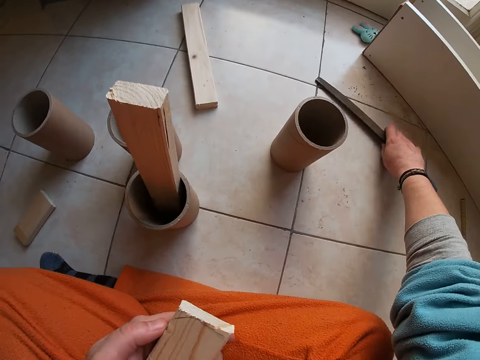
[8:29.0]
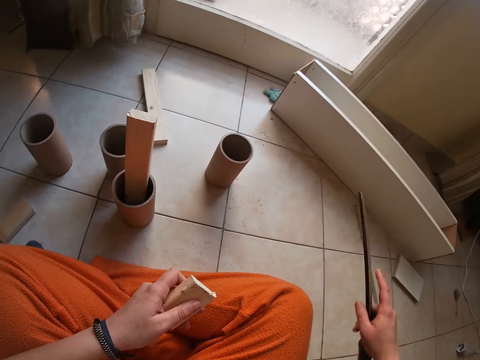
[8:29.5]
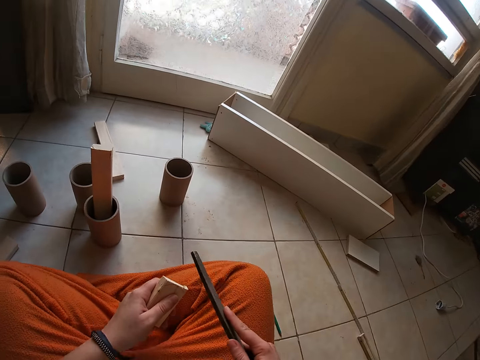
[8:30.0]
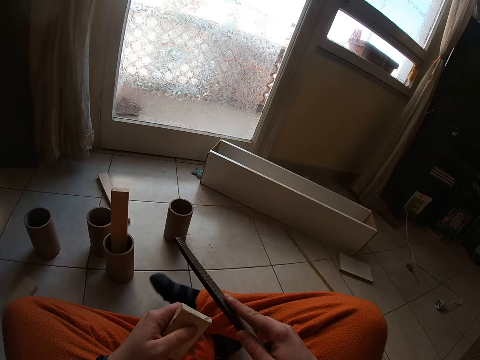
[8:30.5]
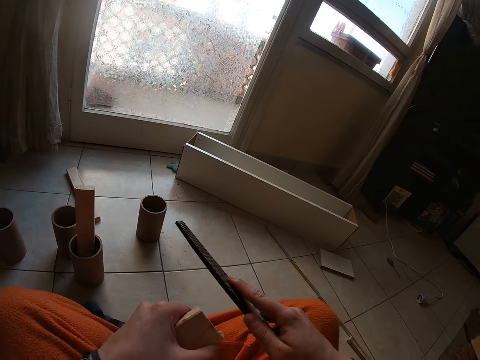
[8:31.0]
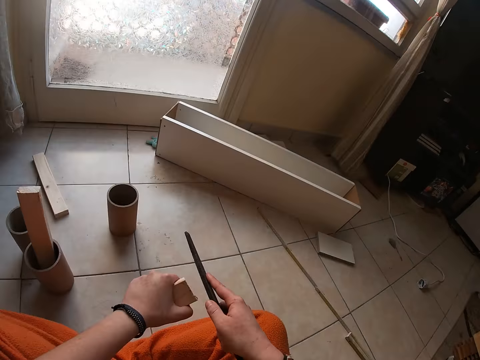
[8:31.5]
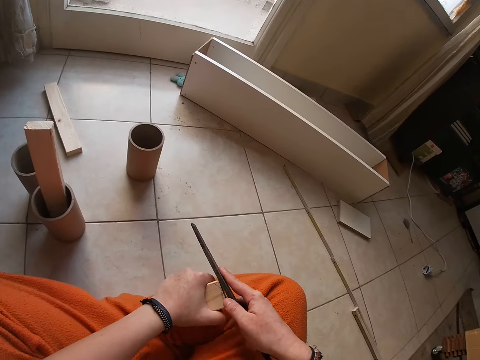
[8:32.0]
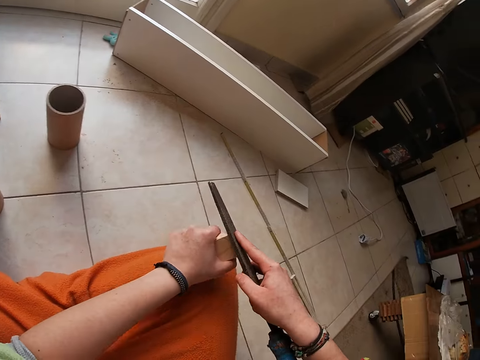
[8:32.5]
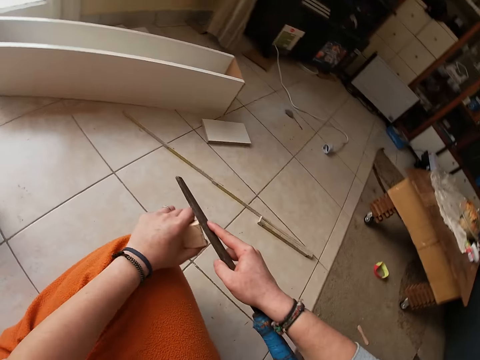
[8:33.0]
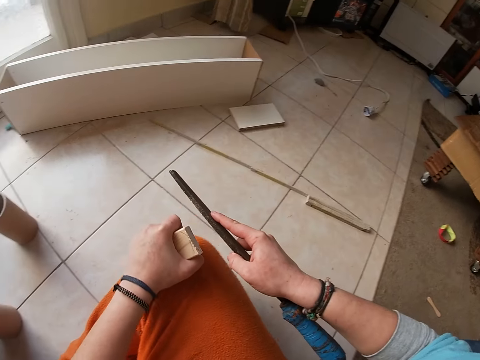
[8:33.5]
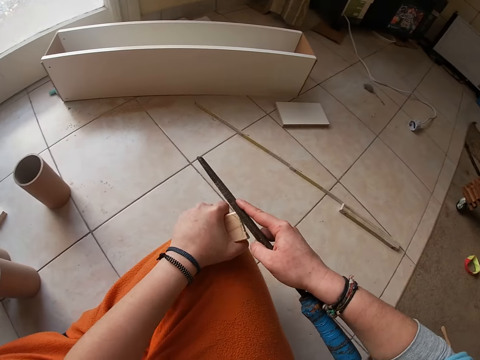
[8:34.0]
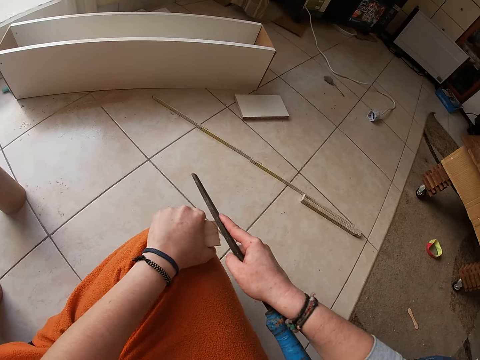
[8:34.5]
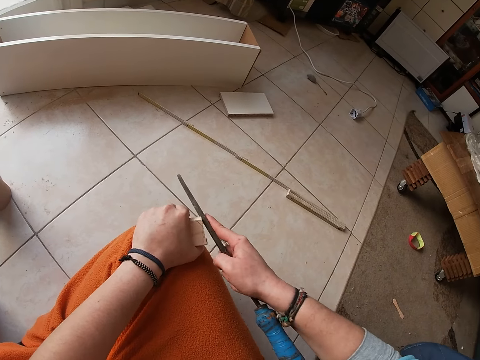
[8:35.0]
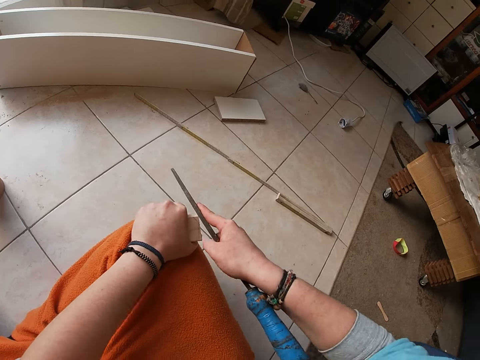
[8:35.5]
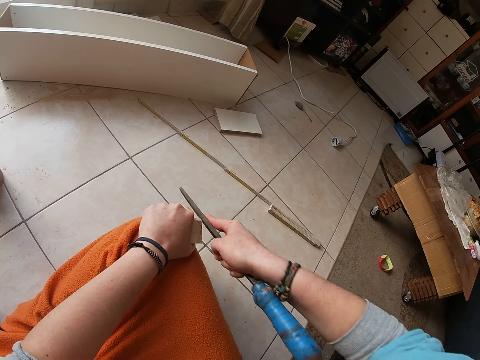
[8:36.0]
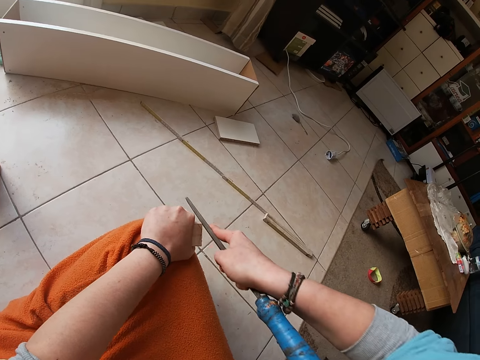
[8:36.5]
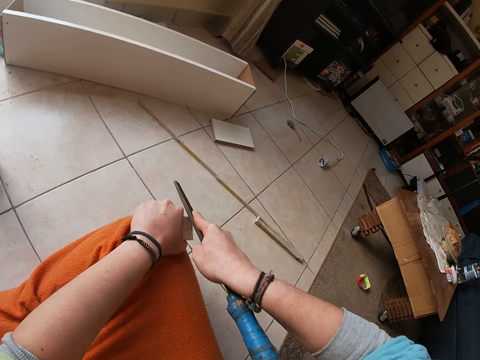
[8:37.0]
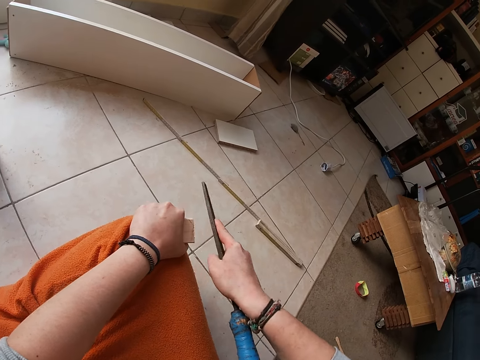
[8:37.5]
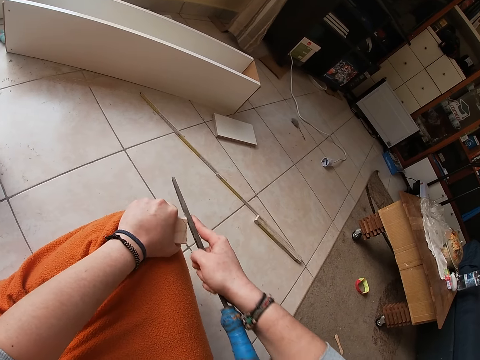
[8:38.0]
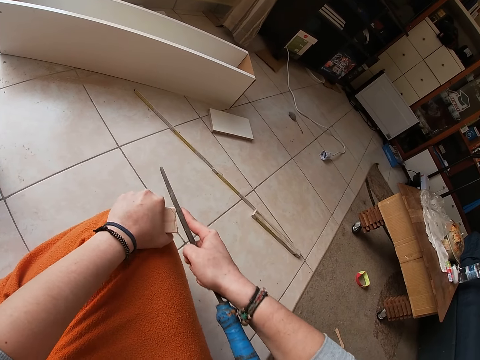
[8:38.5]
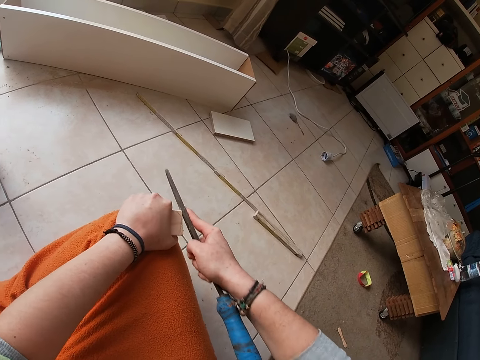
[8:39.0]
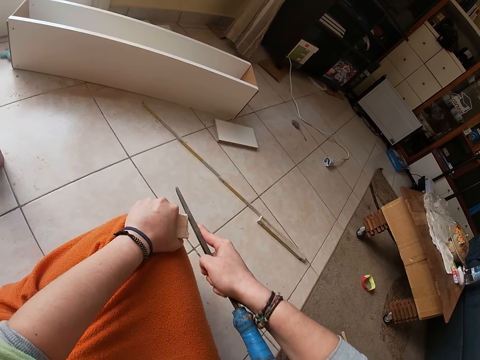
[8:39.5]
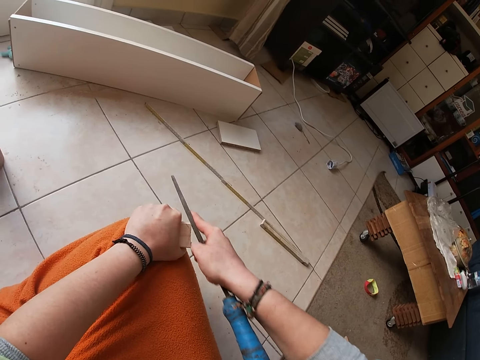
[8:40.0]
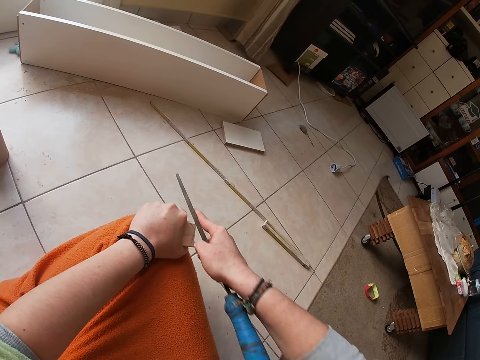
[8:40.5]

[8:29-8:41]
The camera wearer picks up a filler or wood file from the floor with her right hand. She files the wood with the filler in her right hand. She smoothens the wood with the wood file.

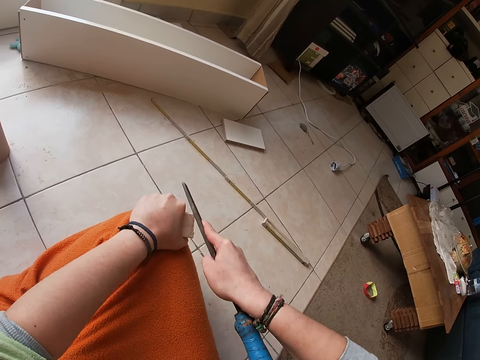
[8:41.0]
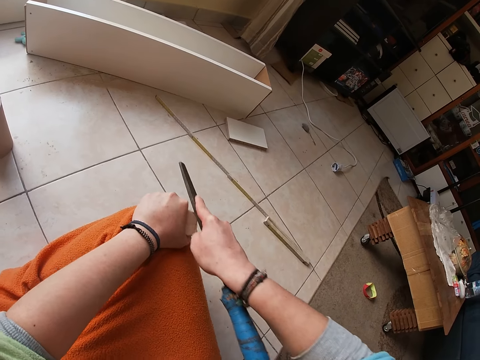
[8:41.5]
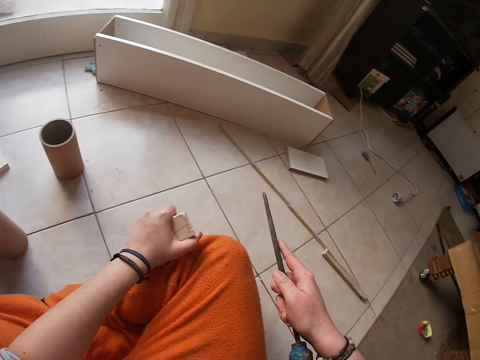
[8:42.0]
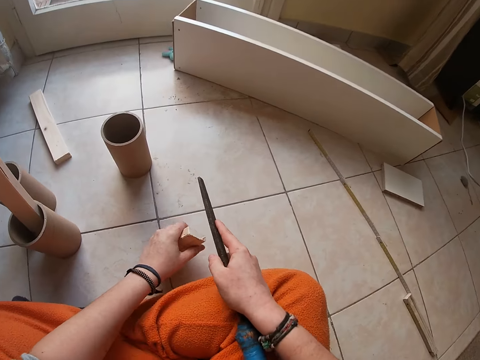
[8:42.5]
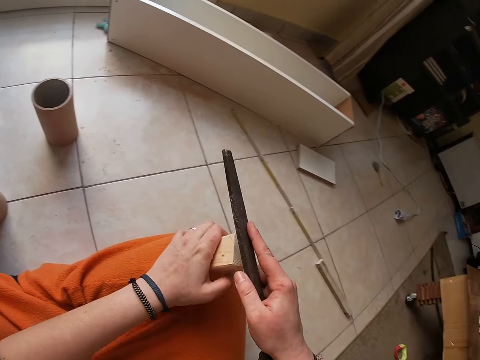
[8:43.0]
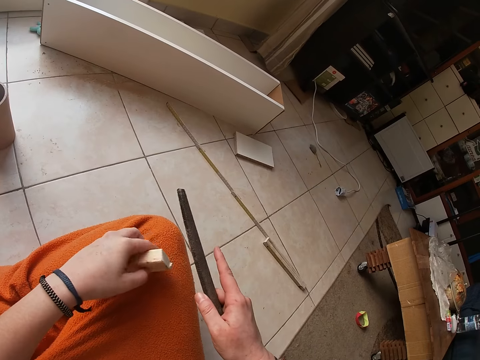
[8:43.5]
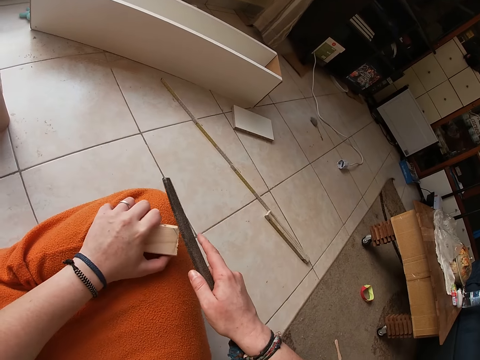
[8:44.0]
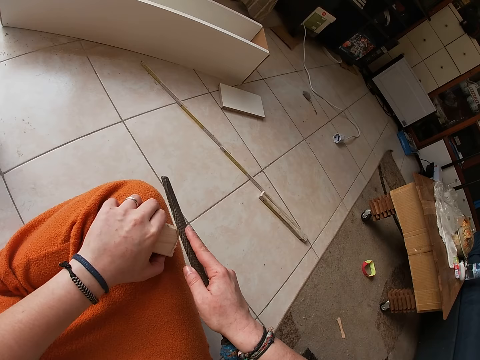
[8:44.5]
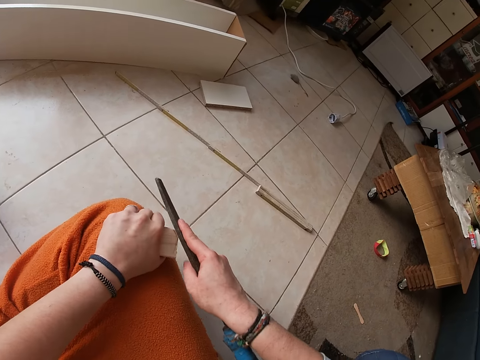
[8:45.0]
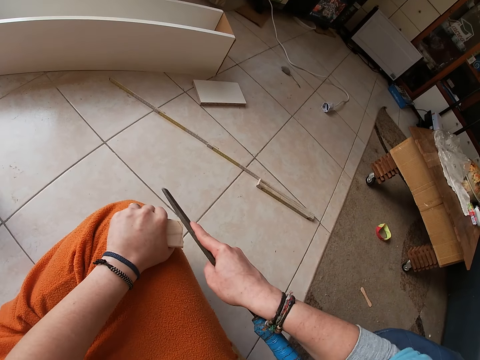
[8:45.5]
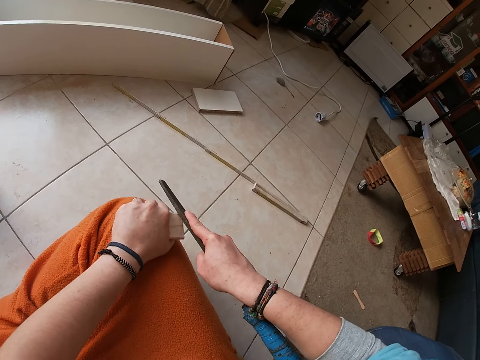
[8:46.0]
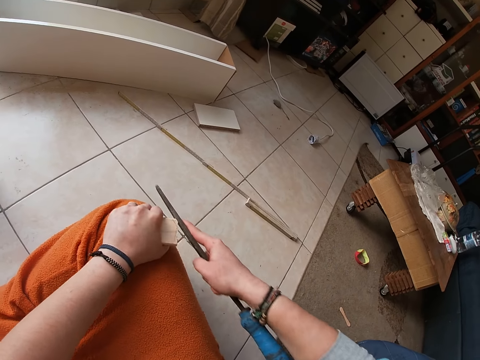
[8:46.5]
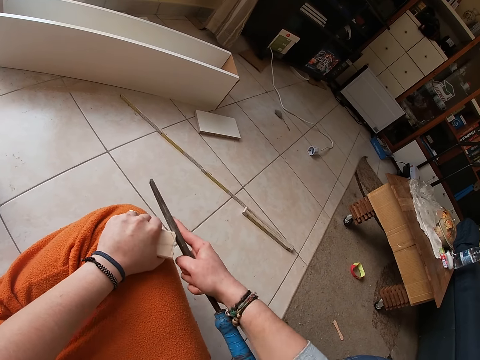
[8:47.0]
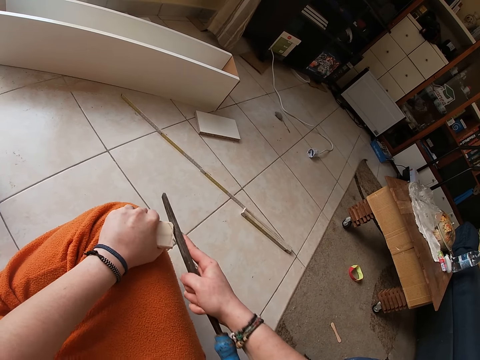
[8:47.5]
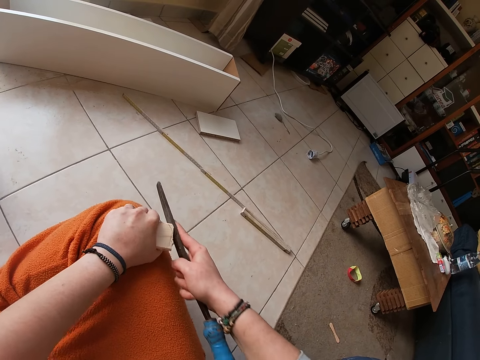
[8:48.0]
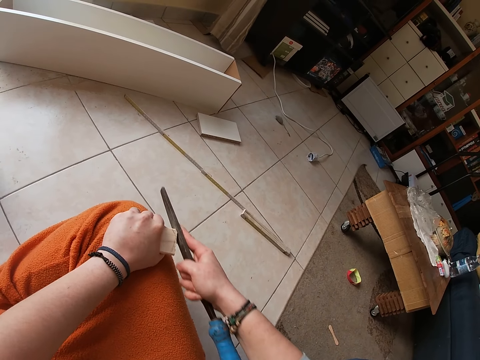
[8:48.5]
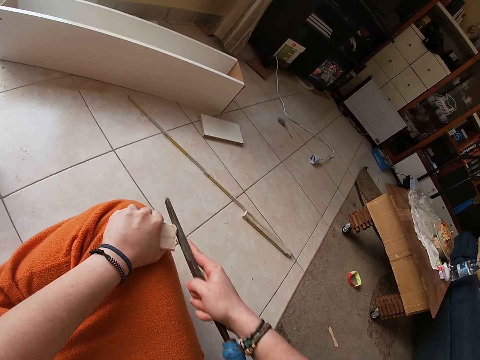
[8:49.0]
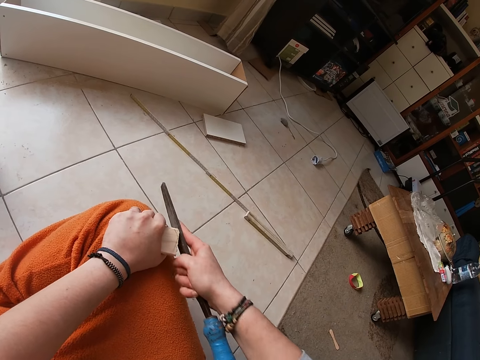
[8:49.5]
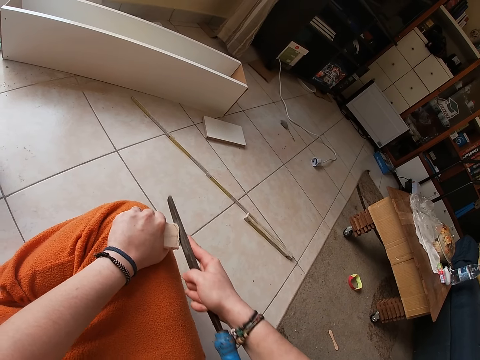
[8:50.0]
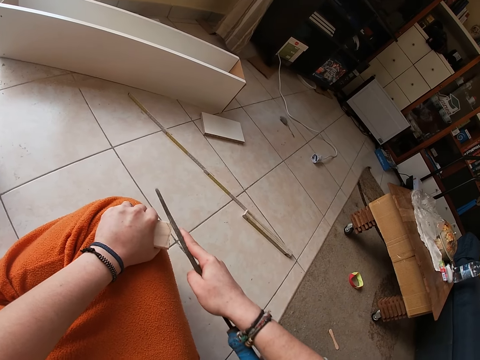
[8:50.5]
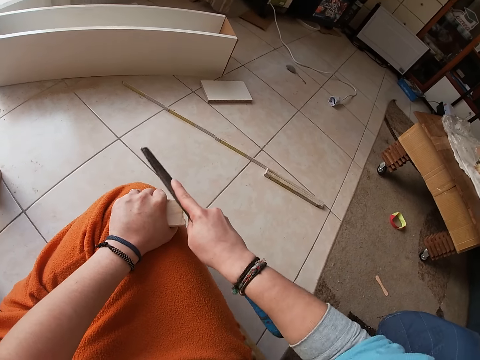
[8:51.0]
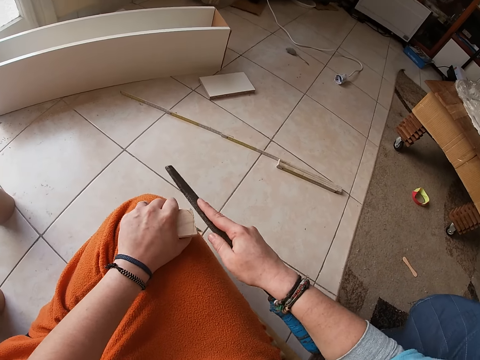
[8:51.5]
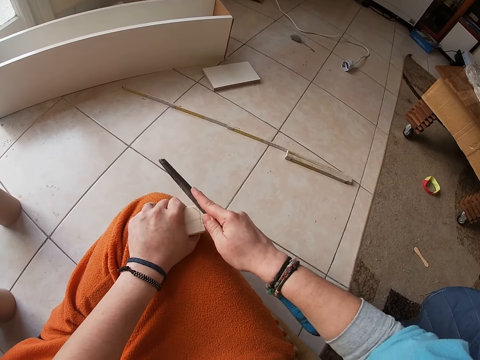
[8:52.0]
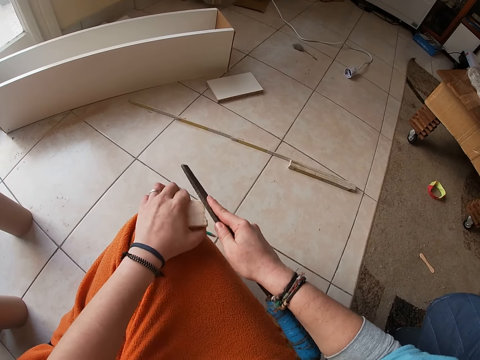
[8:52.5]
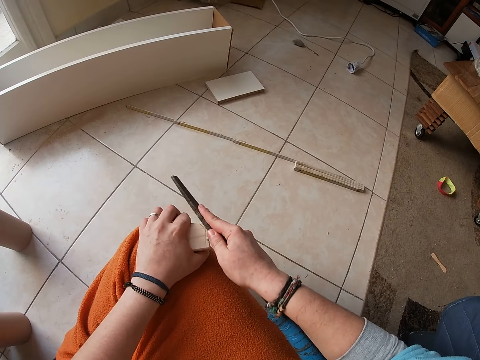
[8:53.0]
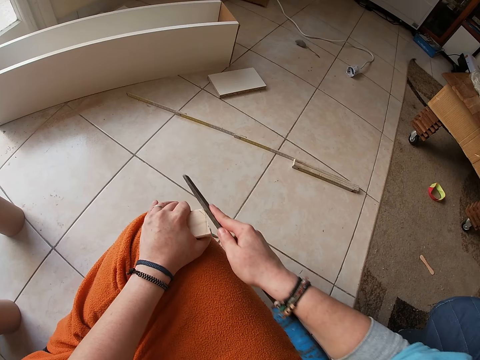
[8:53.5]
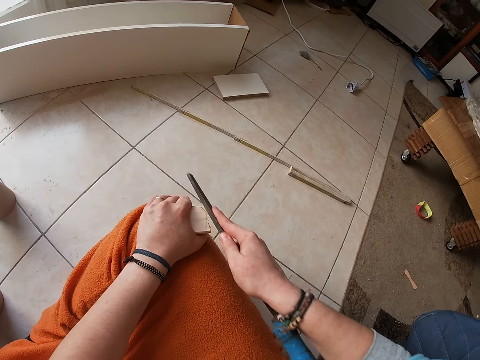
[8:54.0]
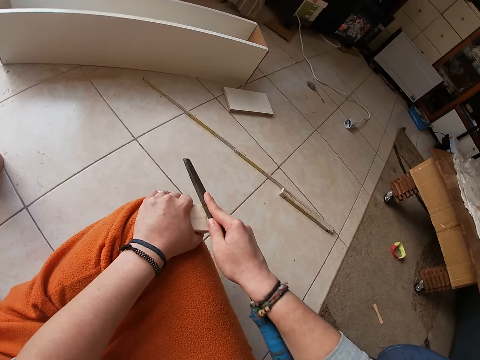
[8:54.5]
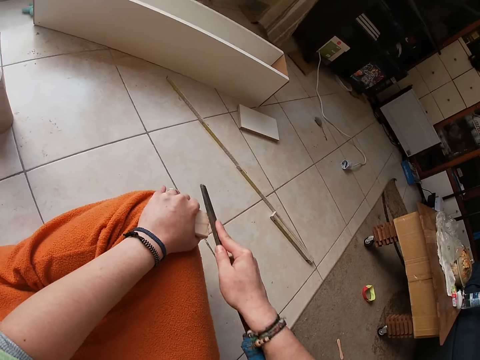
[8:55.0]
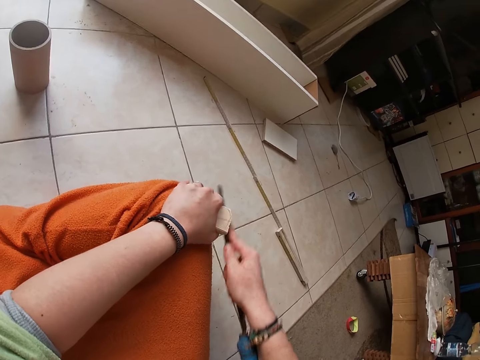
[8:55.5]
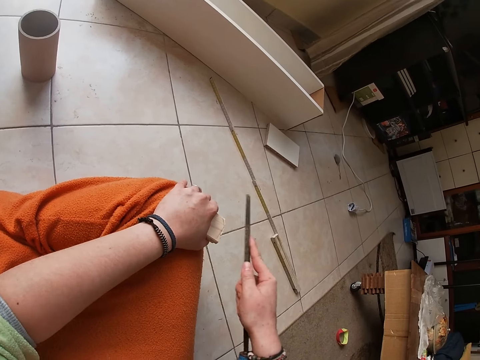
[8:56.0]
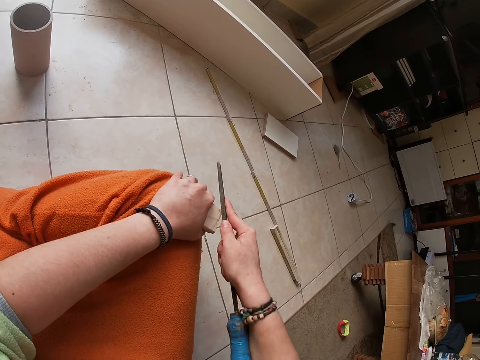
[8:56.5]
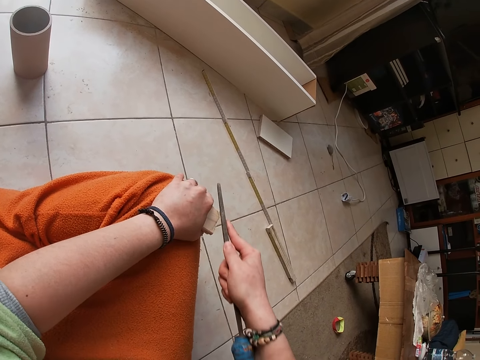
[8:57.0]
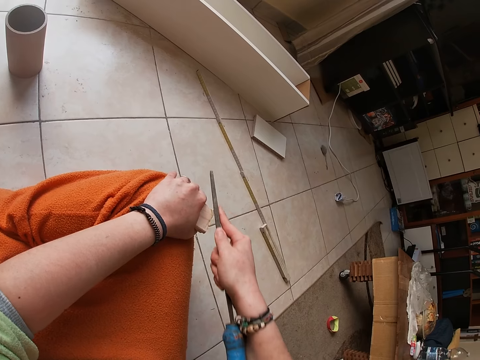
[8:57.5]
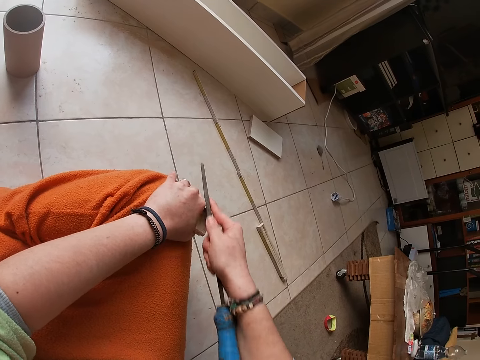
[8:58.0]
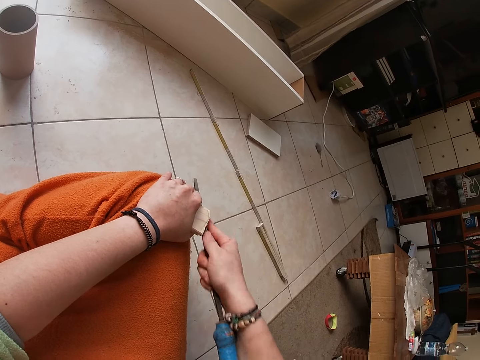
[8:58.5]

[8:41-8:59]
The camera wearer moves the wood and puts the wood on the knee. She files the wood with the filler or wood file in her right hand. She smoothens the wood with the wood file repeatedly. She lifts up the wood file. She smoothens the wood with the wood file.
